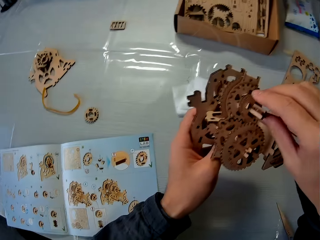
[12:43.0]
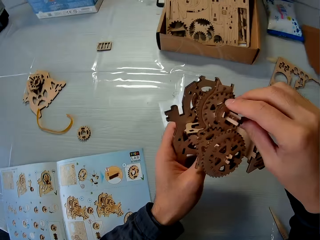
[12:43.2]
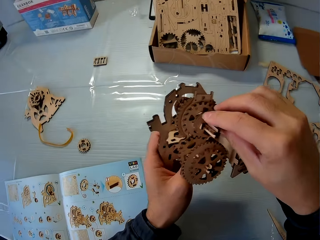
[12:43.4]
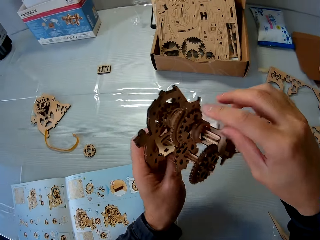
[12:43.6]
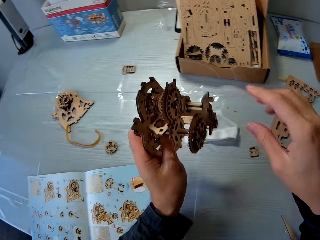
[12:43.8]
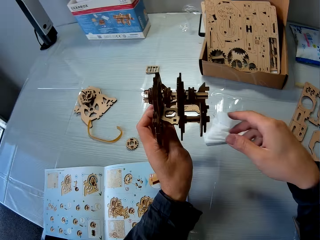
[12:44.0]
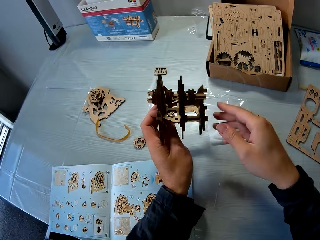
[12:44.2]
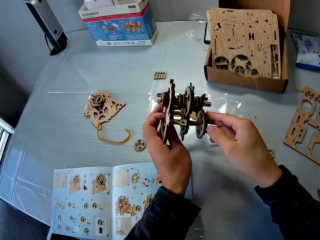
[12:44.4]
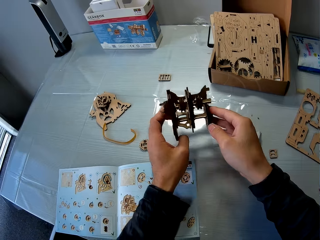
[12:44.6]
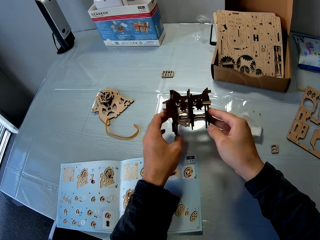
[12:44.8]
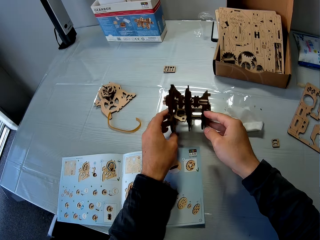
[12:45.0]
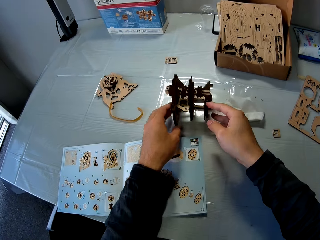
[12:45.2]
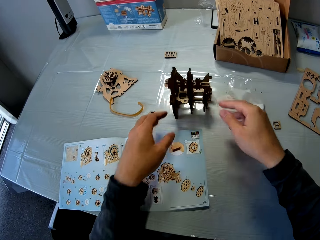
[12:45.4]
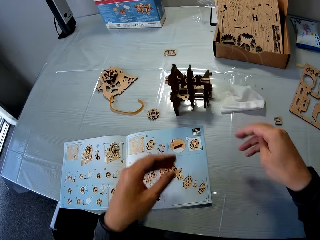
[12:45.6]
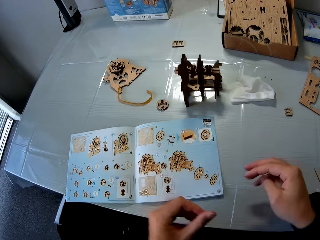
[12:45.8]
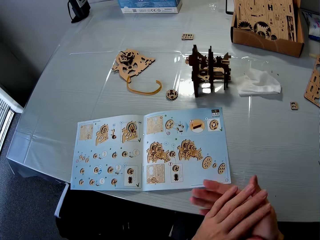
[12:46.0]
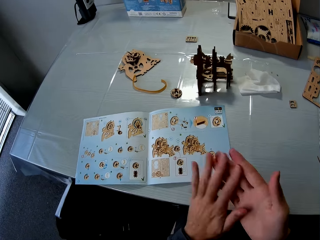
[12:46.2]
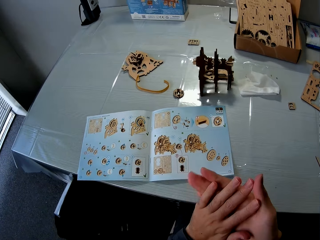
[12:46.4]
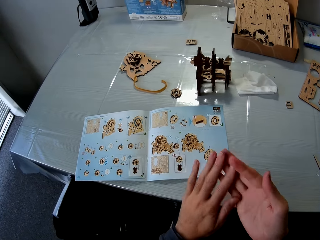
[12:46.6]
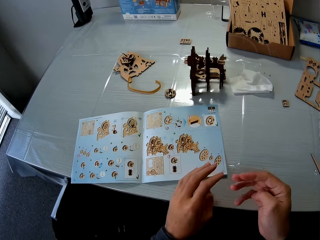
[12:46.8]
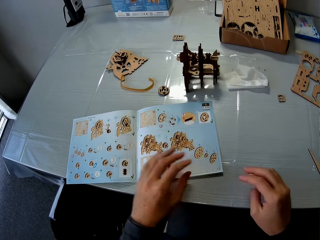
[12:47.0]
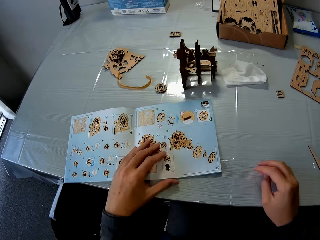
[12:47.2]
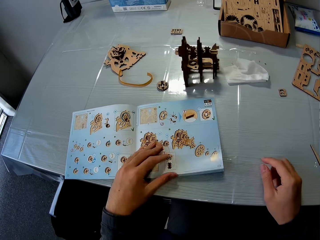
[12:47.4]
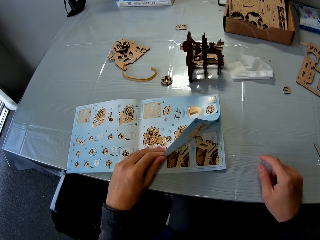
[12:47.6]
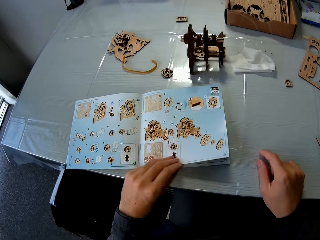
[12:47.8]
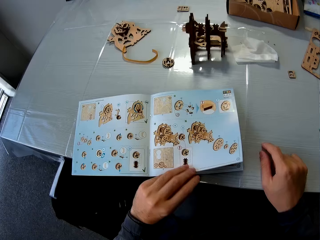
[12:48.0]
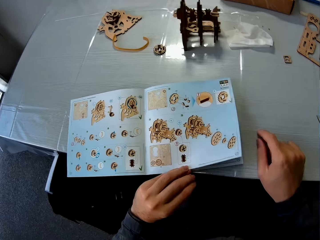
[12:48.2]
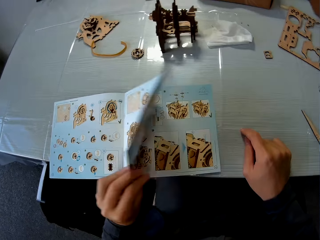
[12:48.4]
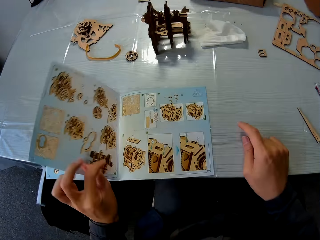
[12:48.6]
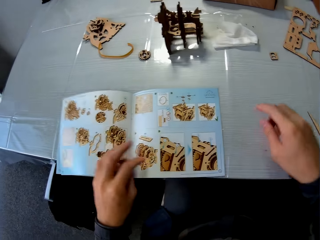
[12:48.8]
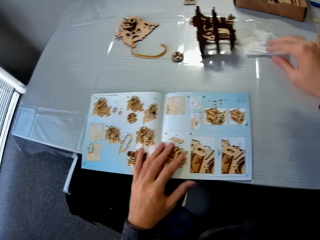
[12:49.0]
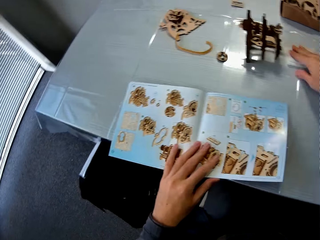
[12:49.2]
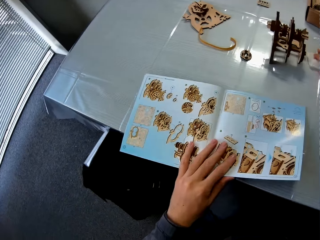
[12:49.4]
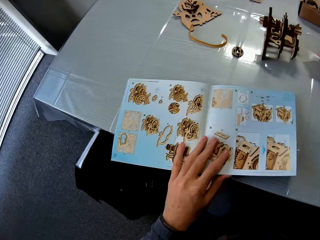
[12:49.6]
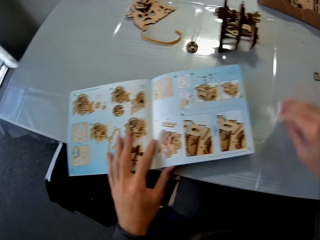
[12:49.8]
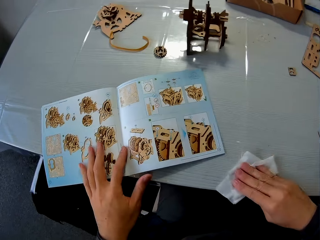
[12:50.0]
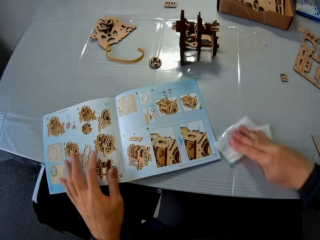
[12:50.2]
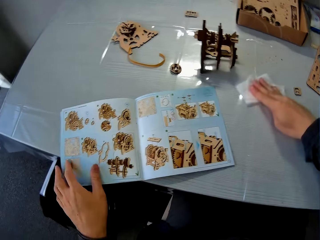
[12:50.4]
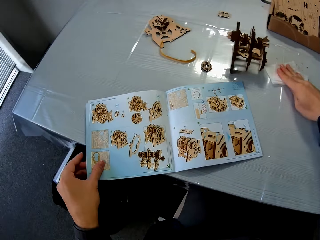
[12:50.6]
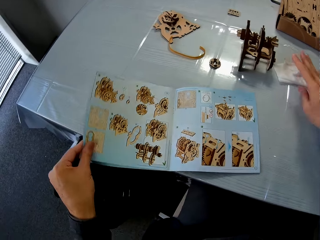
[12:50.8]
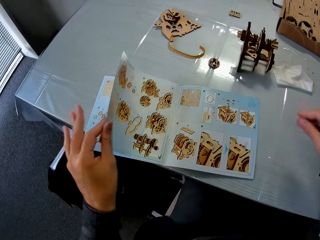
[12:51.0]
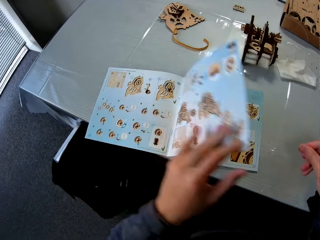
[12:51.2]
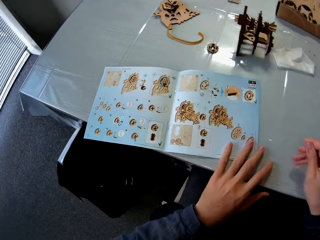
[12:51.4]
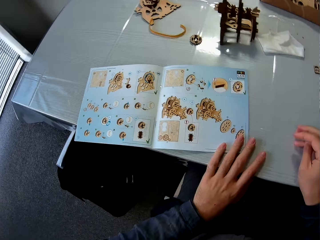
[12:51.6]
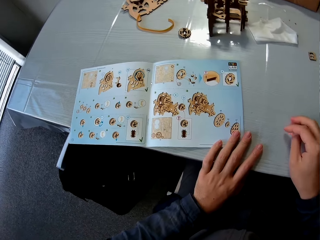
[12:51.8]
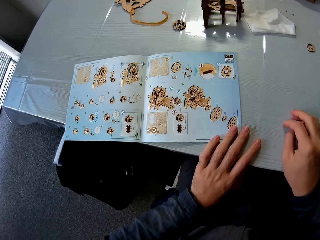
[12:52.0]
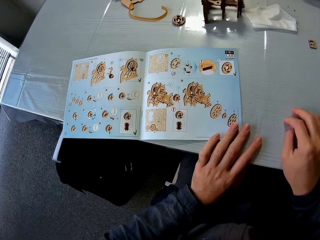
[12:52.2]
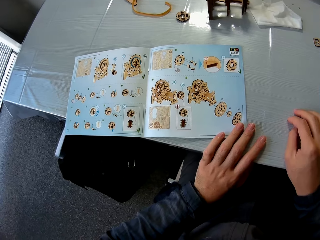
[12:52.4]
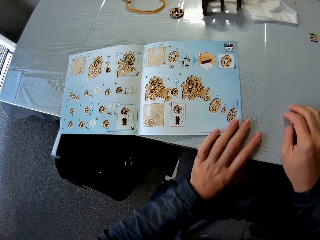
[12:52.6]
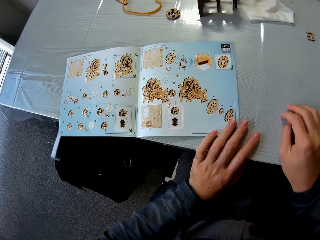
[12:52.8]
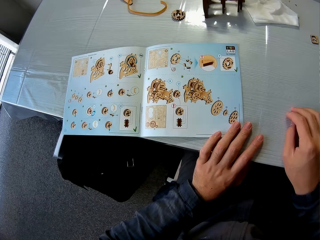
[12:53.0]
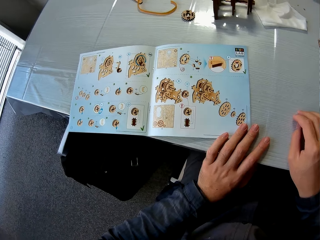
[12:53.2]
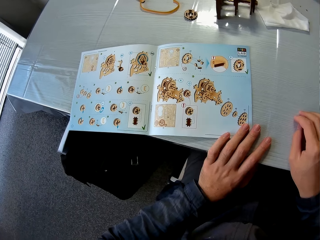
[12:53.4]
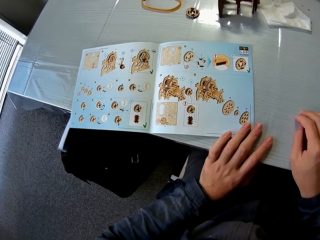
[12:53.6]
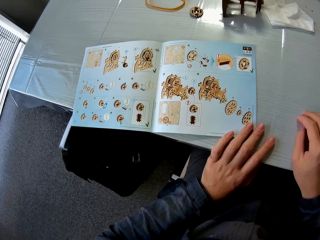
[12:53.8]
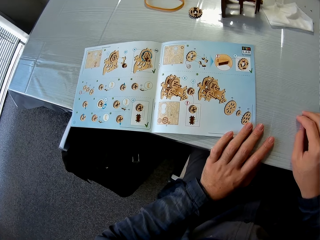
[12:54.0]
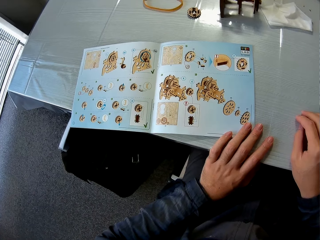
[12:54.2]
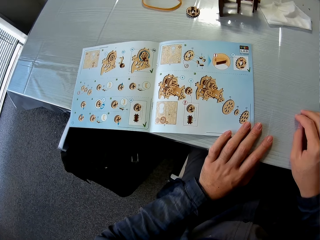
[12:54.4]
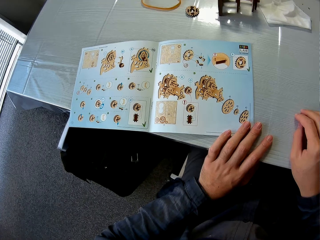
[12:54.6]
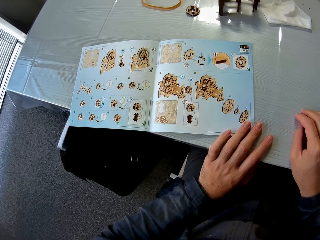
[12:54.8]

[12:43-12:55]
The camera wearer puts the wood gears model on the table. He stands on the floor and wipes his hands. He holds the book on the table with his left hand. He turns over a page in the book. He picks up a piece of paper on the table with his right hand. He wipes the table with the piece of paper. He holds the book on the table with his left hand. He turns over a page in the book.

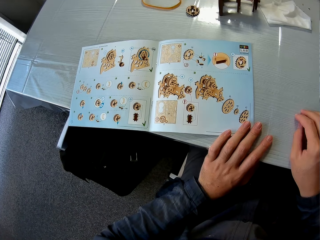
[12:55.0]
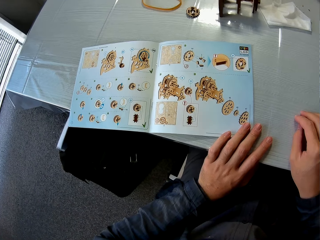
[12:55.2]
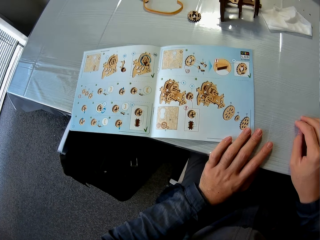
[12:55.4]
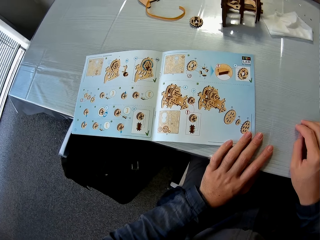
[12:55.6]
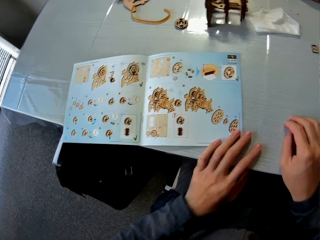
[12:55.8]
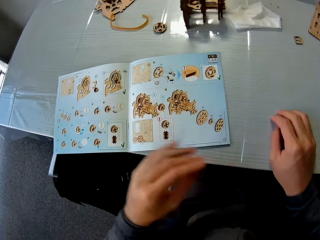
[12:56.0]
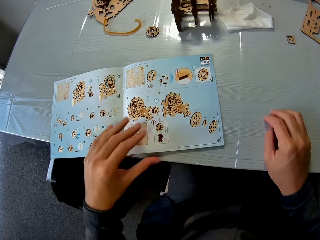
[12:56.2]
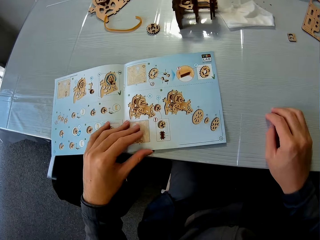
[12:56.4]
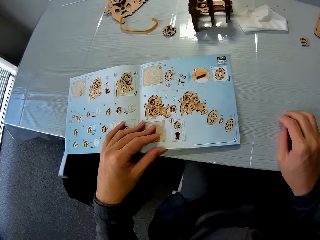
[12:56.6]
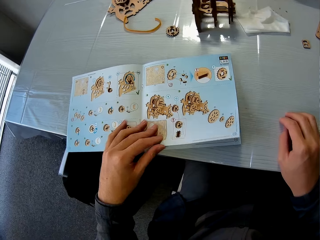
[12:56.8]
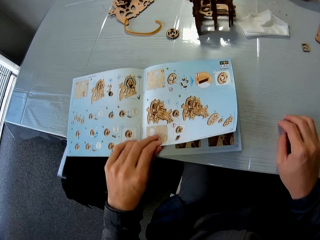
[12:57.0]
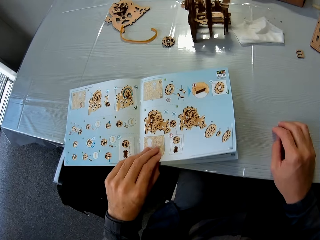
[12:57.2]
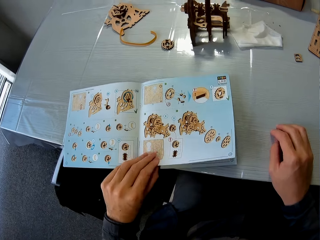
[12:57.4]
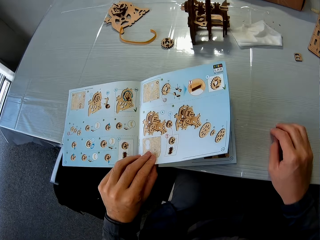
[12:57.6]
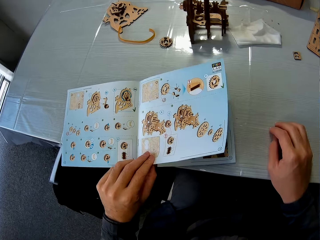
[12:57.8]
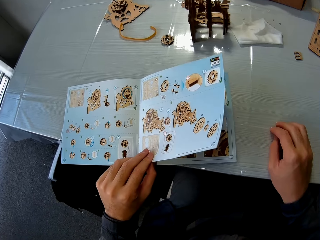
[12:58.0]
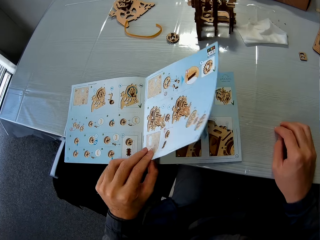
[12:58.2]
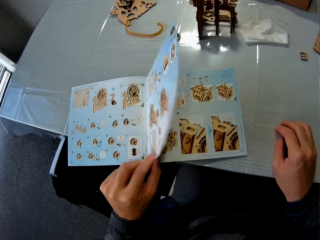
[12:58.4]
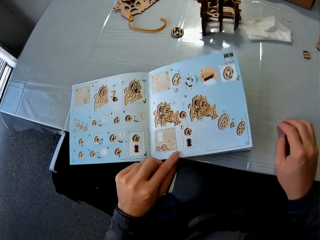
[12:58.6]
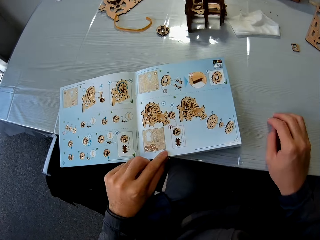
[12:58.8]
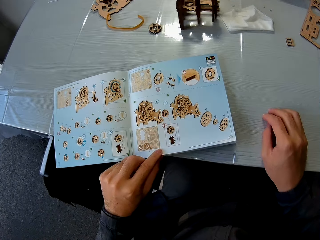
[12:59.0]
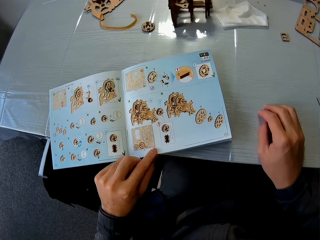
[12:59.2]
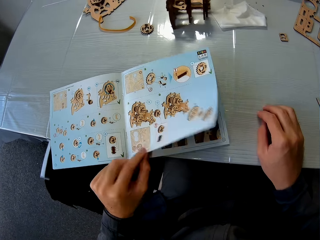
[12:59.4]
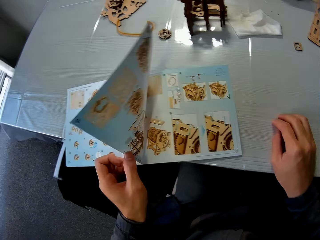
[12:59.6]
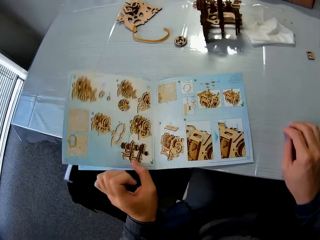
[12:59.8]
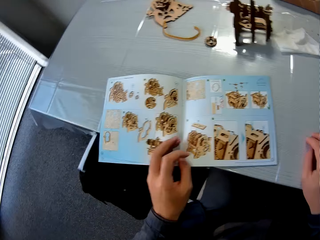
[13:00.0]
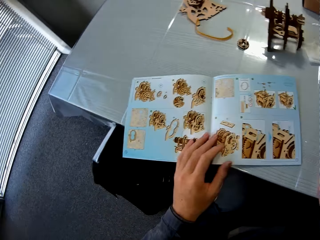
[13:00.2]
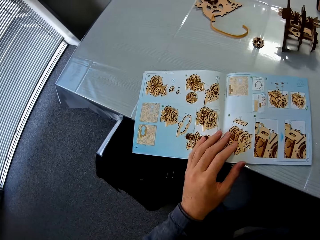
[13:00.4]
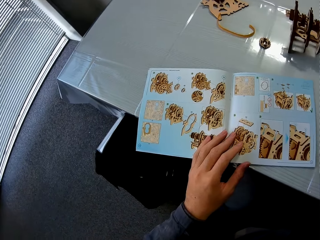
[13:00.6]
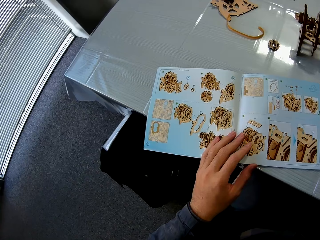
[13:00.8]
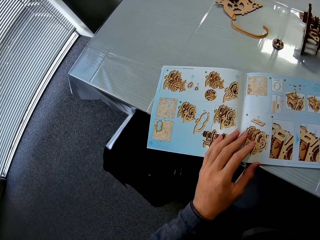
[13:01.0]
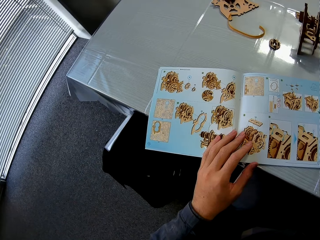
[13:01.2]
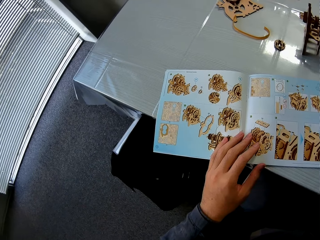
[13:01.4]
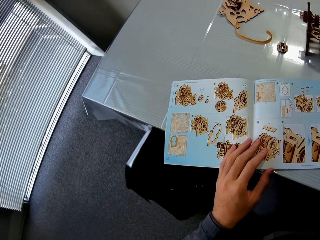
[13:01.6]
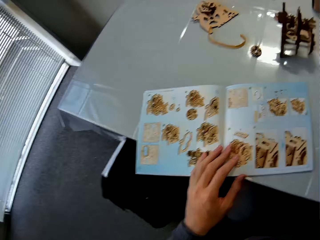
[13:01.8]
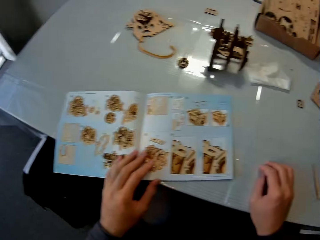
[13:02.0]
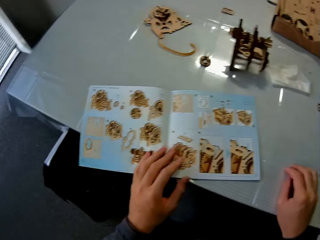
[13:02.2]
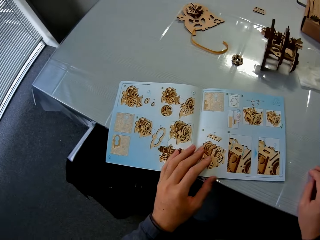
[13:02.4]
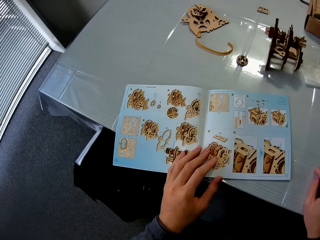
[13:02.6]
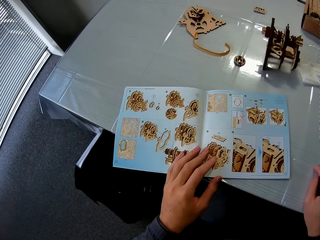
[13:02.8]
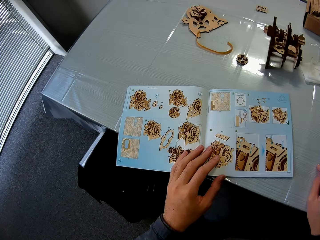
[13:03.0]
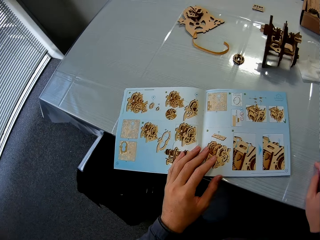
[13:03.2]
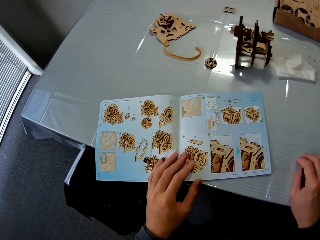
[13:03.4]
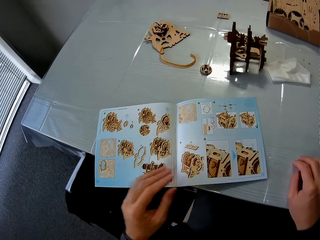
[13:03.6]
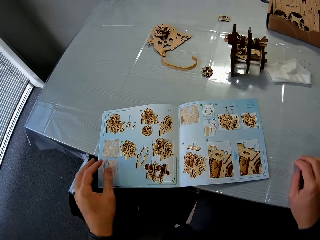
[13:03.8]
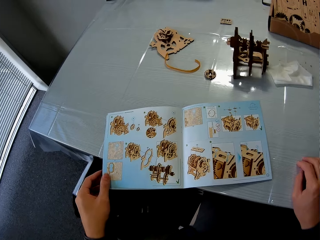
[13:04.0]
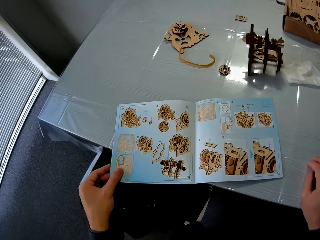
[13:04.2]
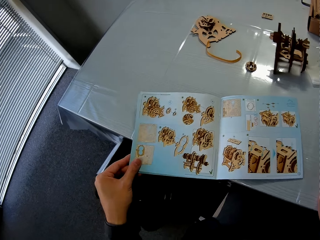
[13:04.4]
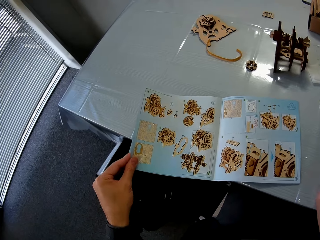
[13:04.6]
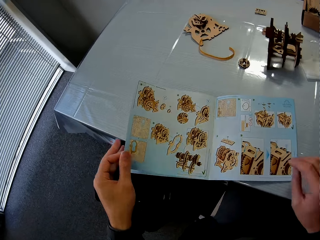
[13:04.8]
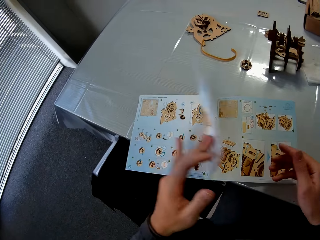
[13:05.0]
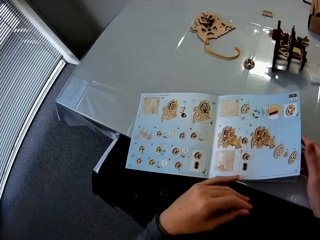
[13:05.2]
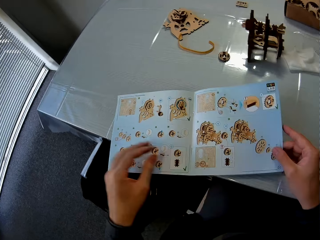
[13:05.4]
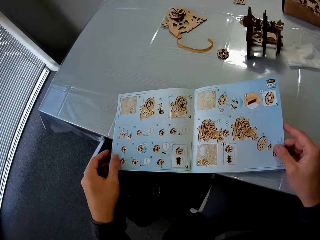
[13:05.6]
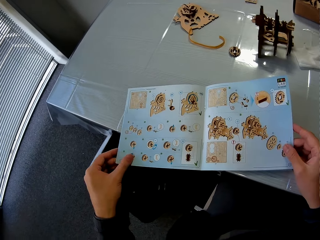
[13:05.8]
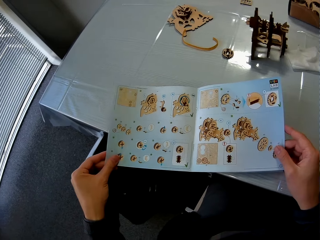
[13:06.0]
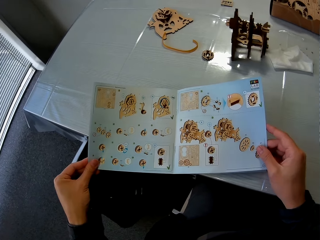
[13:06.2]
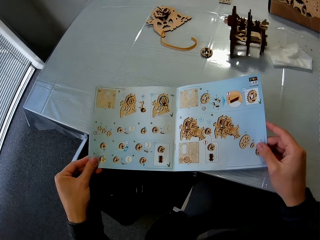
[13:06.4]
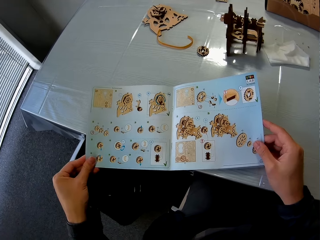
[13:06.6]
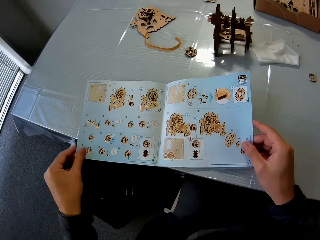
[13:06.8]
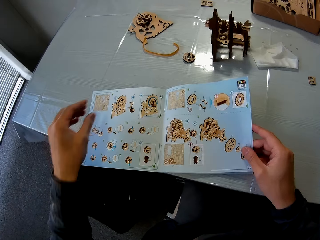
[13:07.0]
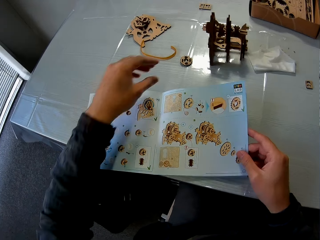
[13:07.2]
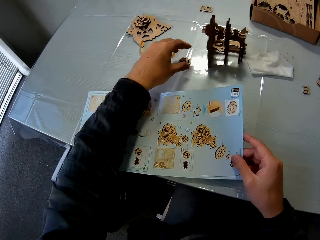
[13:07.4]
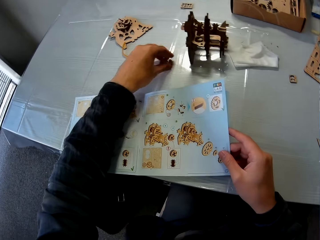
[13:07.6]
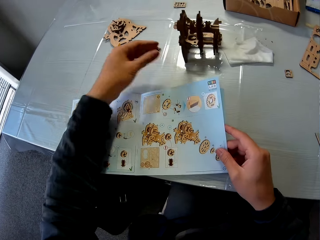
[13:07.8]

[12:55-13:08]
The camera wearer studies the book. He releases the book on the table with his left hand and holds the book on the table with his left hand. He turns over a page in the book. He holds the book on the table with his left hand. He studies the book. He turns over a page in the book. He holds the book on the table with his hands.
